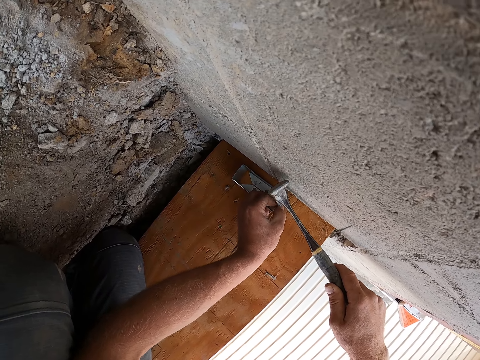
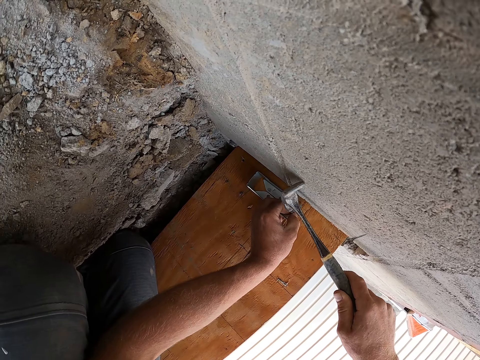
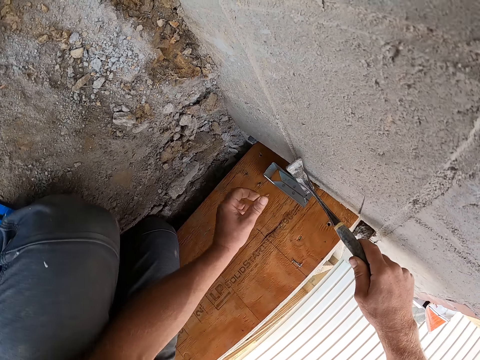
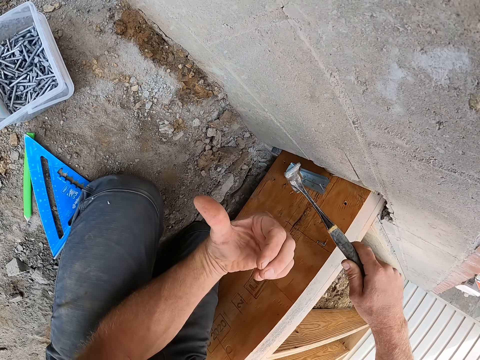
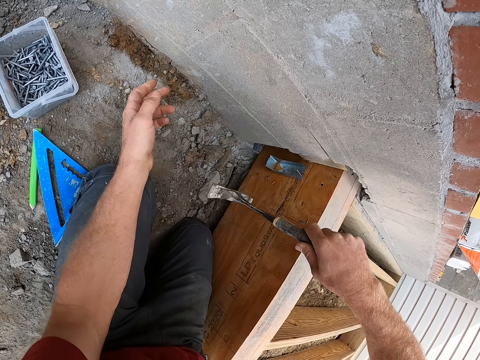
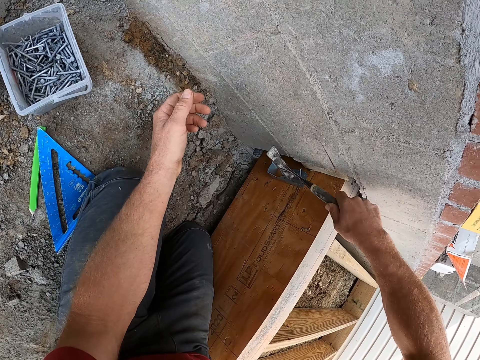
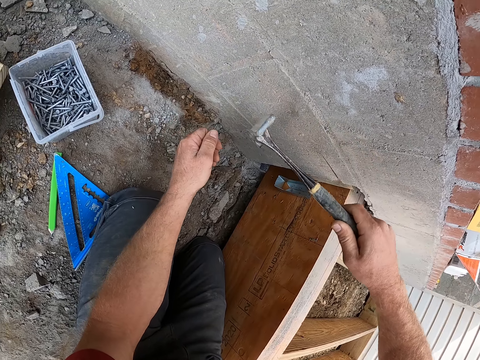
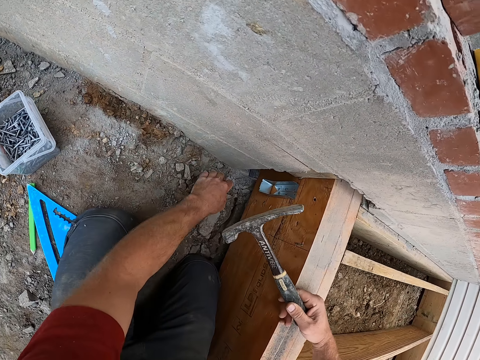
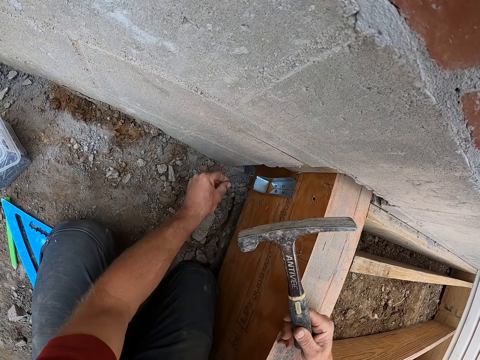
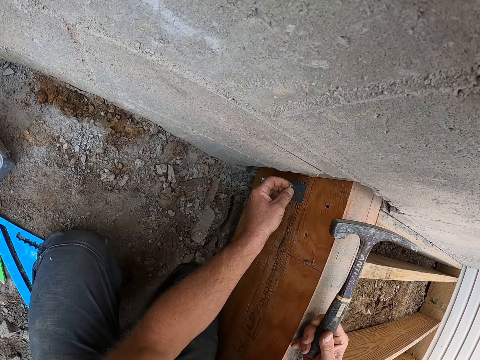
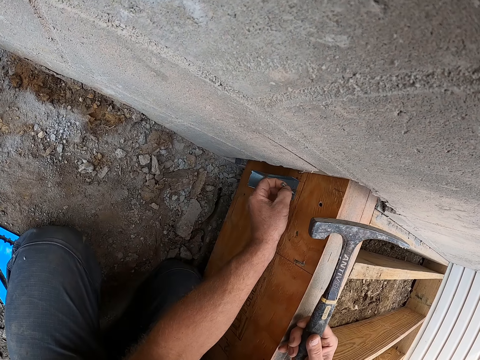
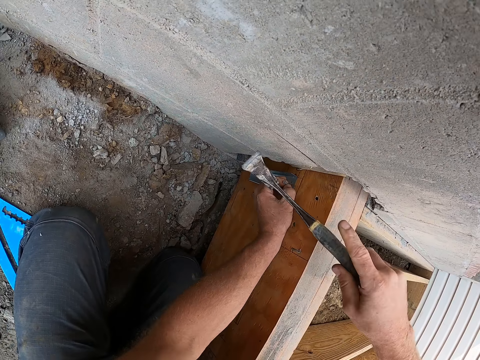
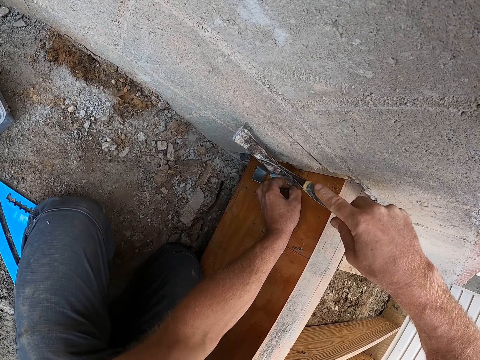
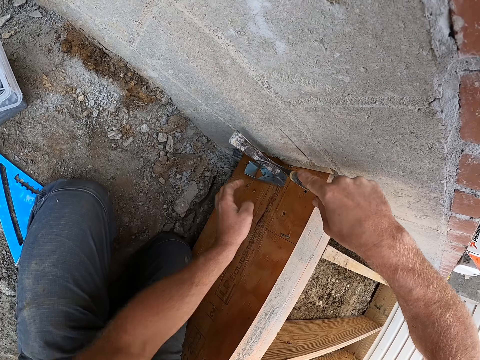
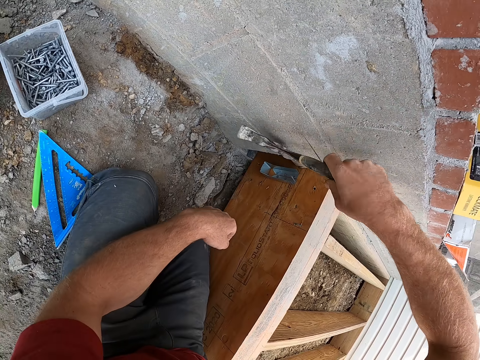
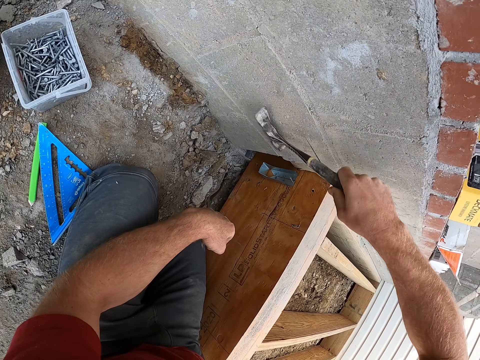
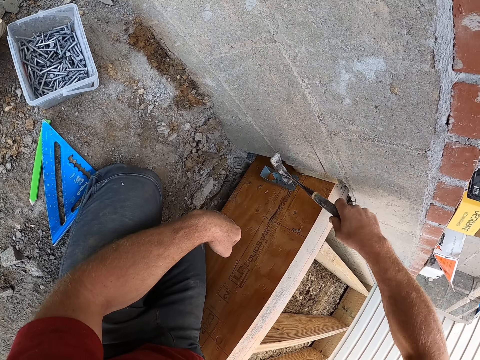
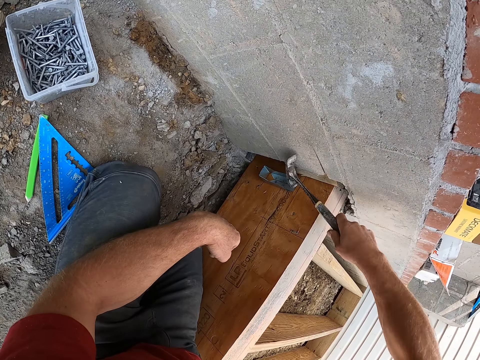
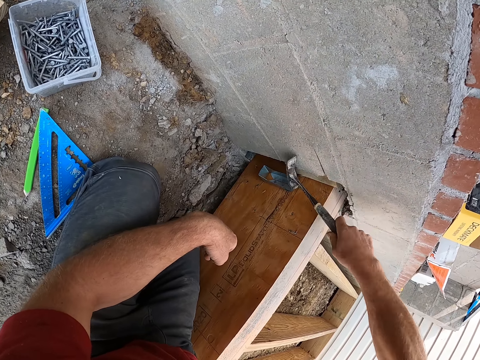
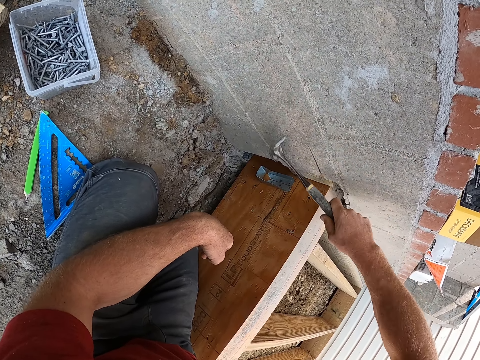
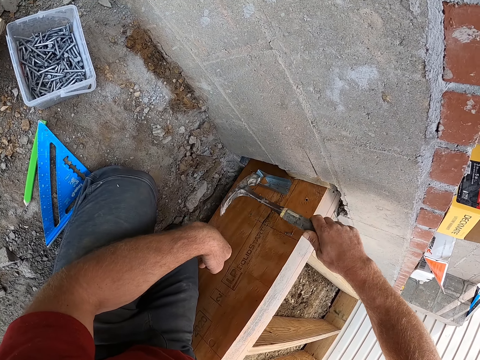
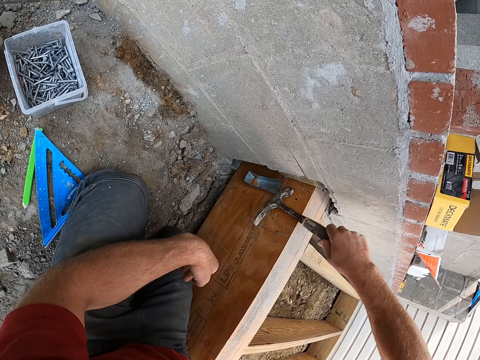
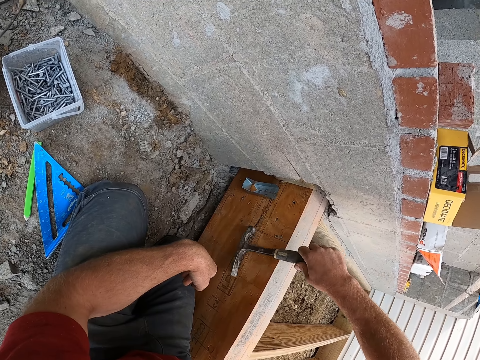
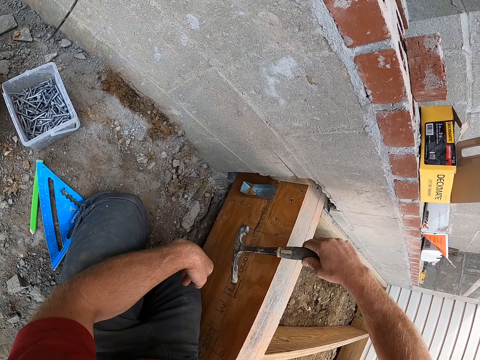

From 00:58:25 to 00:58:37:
The camera wearer hits the nail with the hammer. They stare at the left hand thumb. They hammer the nail on the steel bracket or screw brace. They pick up the nail on the floor. They place the nail on the screw brace. They hold the nail on the steel bracket. They hit the nail with the hammer on the bracket. They adjust the screw brace with the hammer. They hammer the steel bracket.

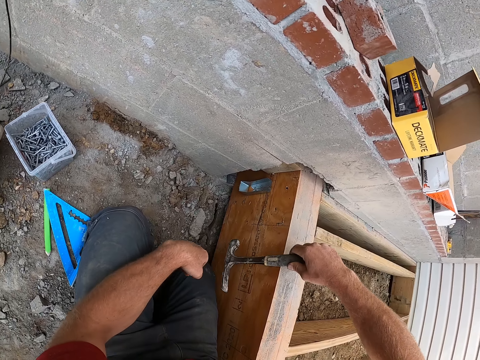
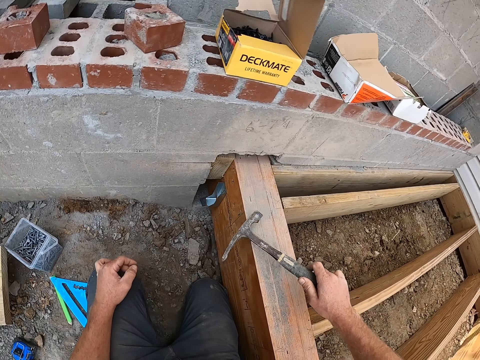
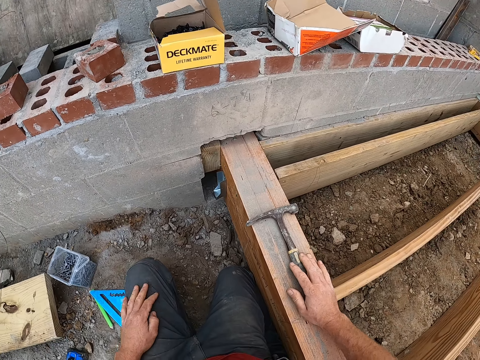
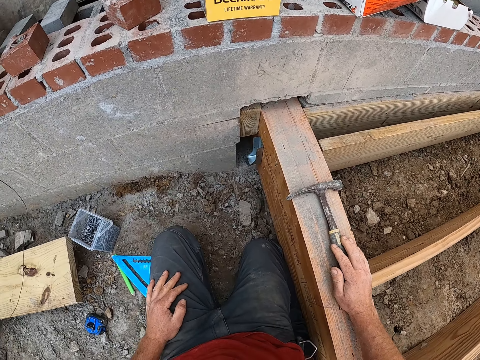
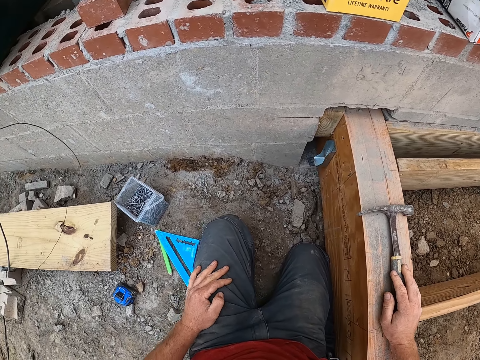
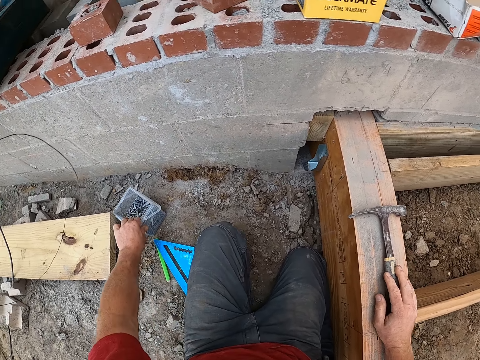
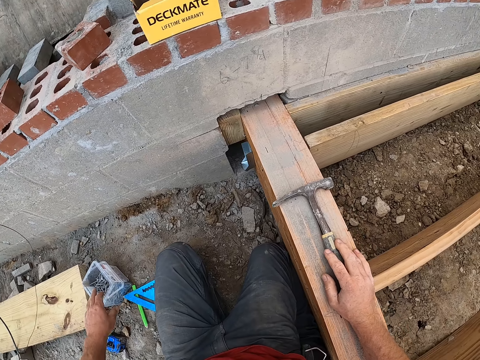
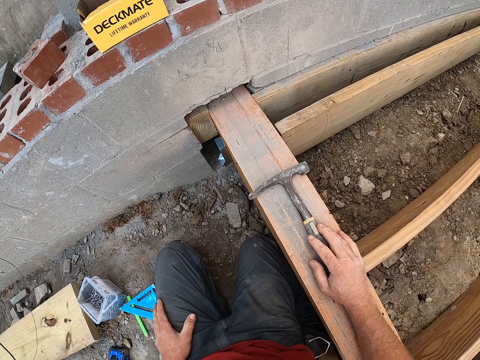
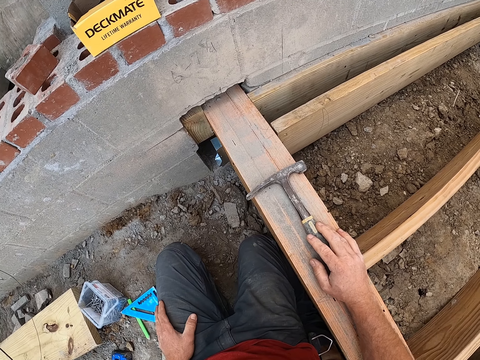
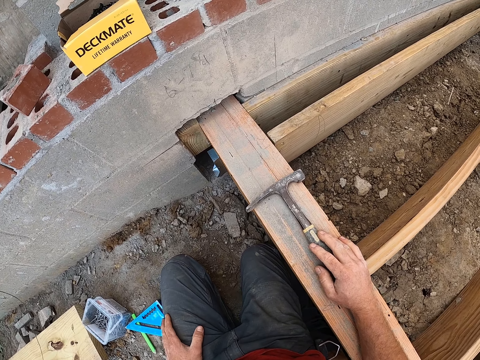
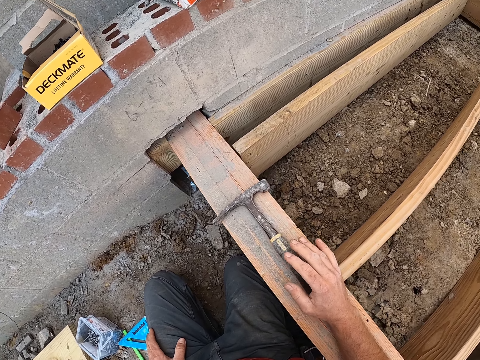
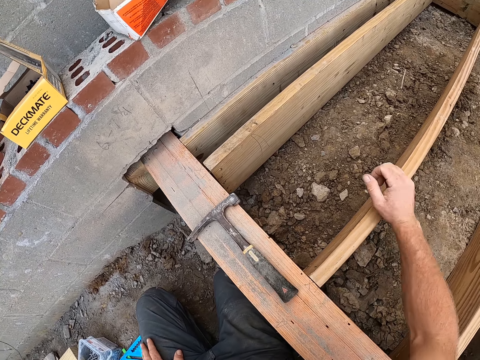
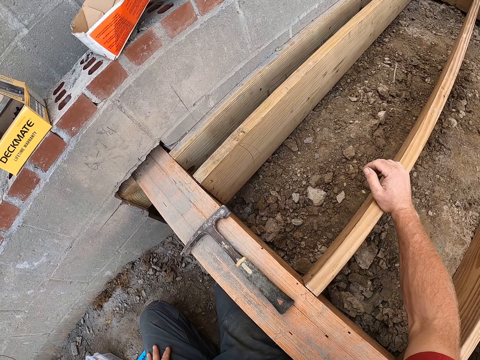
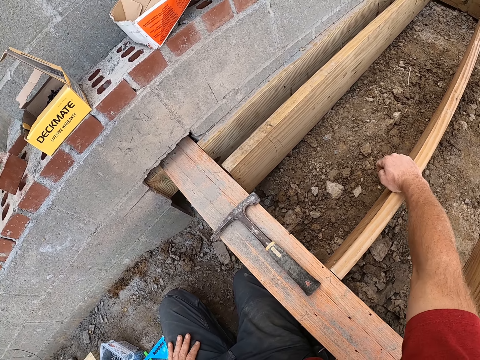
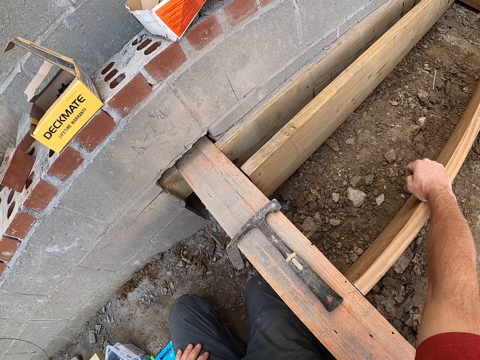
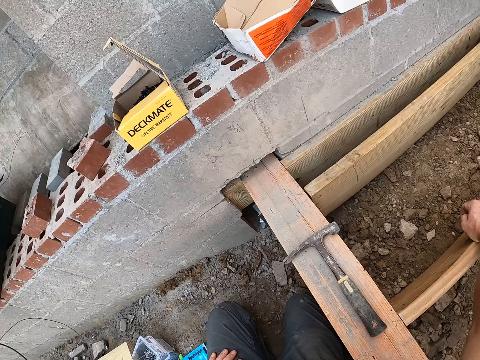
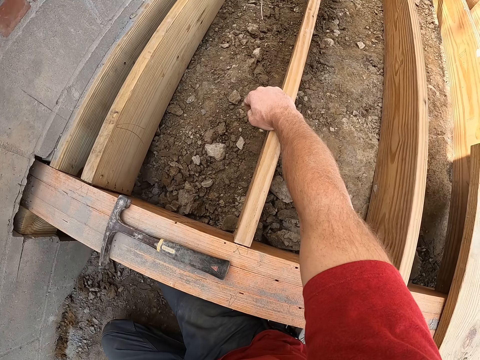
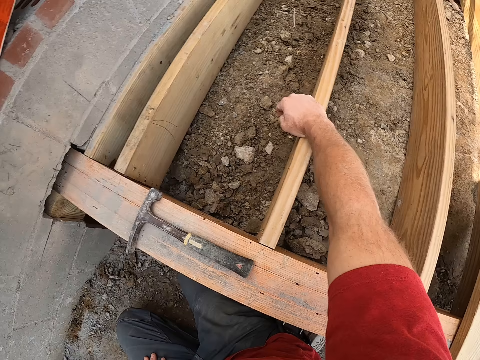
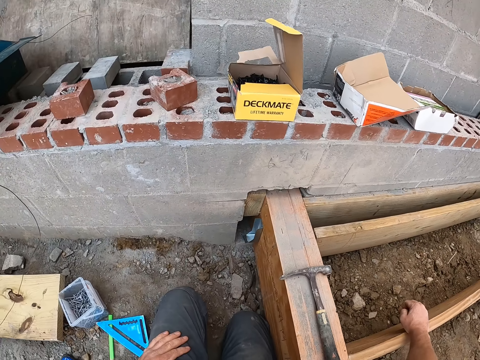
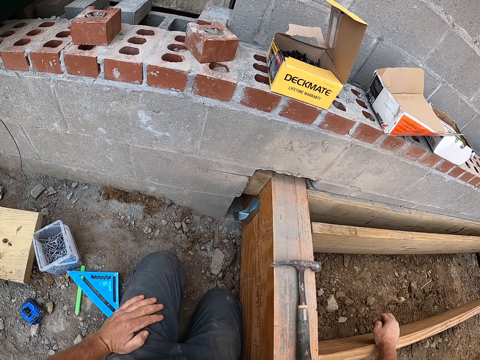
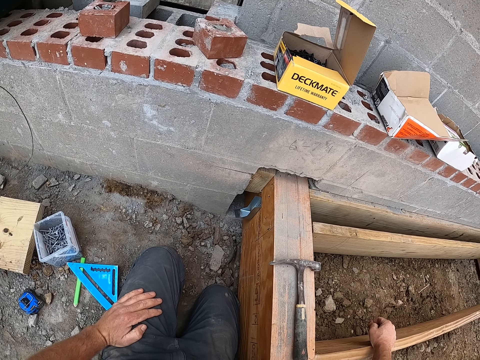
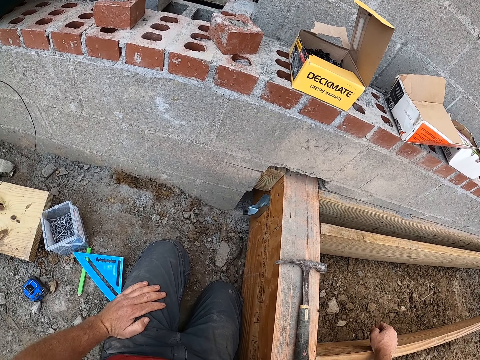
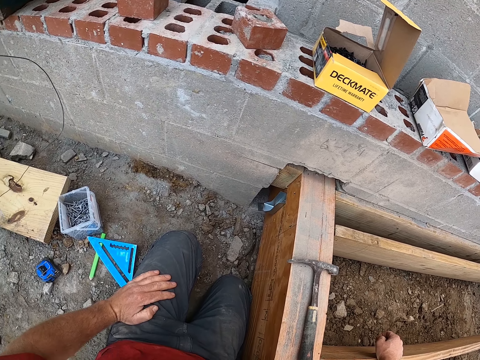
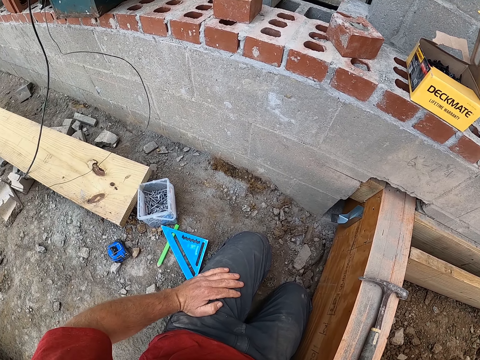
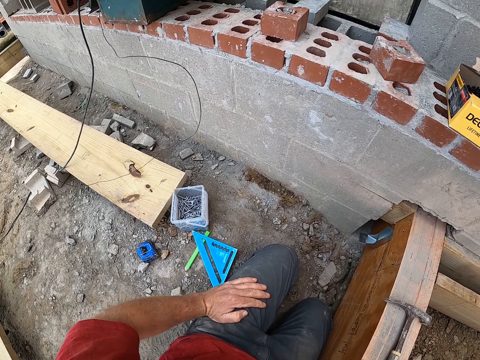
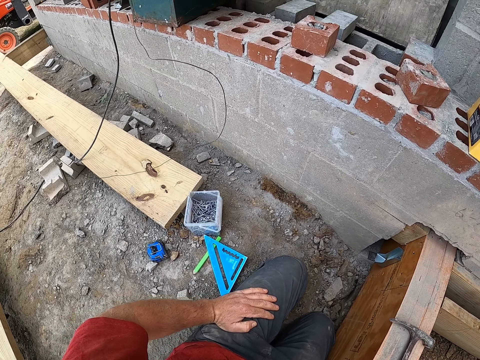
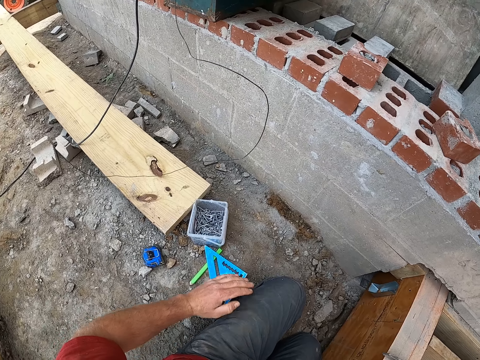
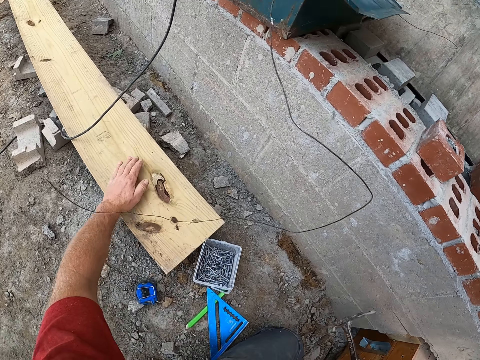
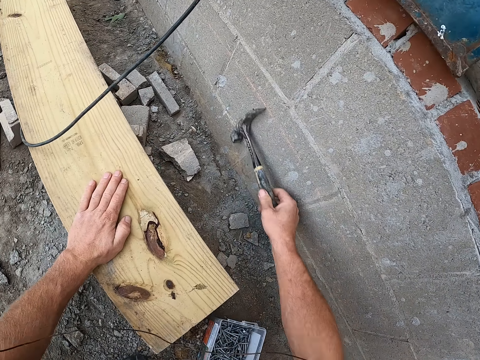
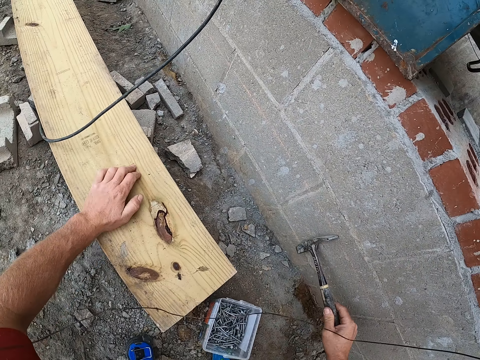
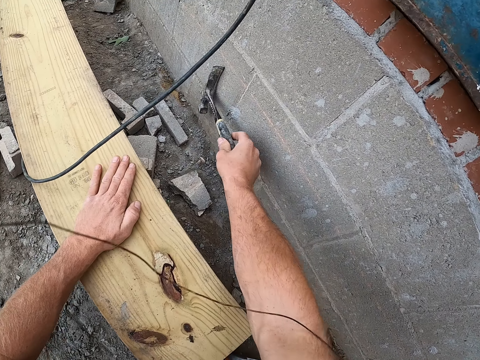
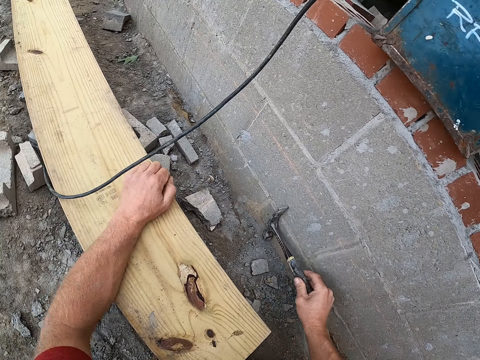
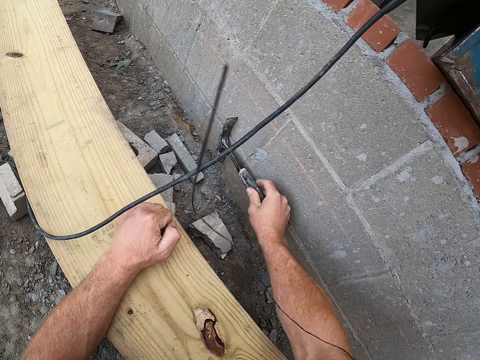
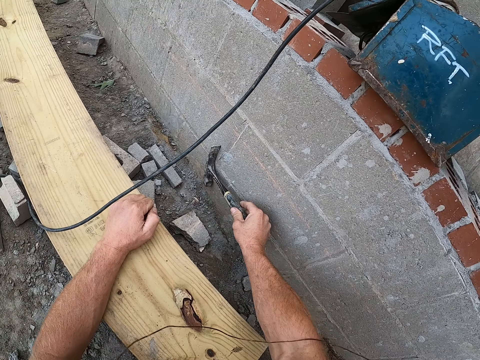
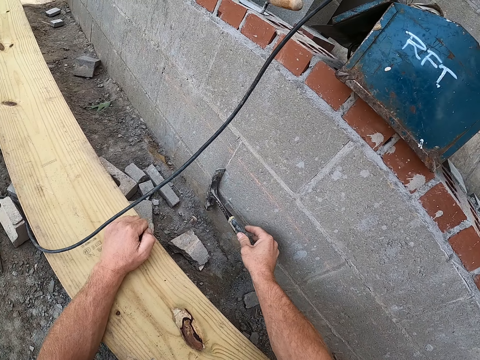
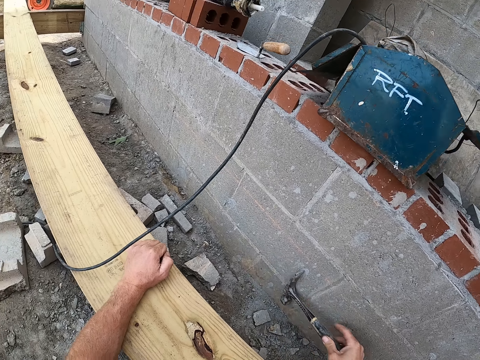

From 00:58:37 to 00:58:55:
The camera wearer drops the hammer on the plank. He adjusts the nail container on the floor. He holds his hands on his lap and the hammer on the wood. He shifts his hand on the hammer to another wood. He stares at the wall. He moves his left hand towards the plank and places his left hand on the plank. He smoothens a wall of brick with the hammer. He holds the hammer.
